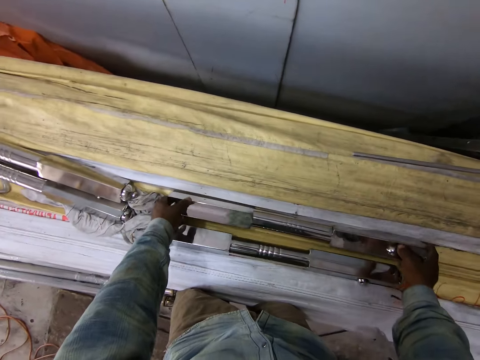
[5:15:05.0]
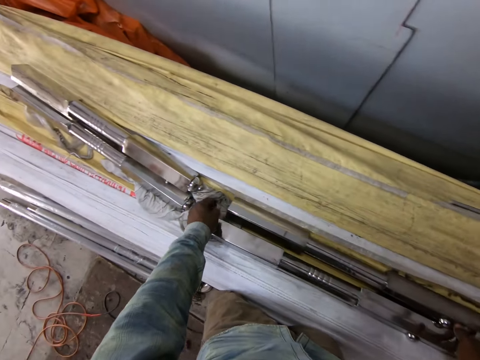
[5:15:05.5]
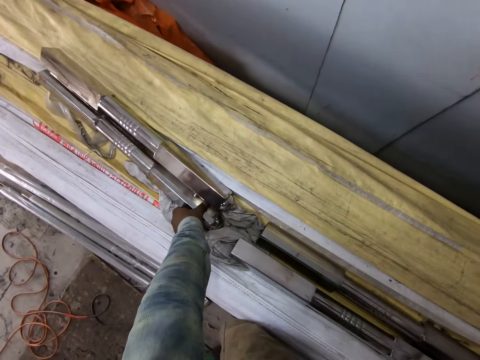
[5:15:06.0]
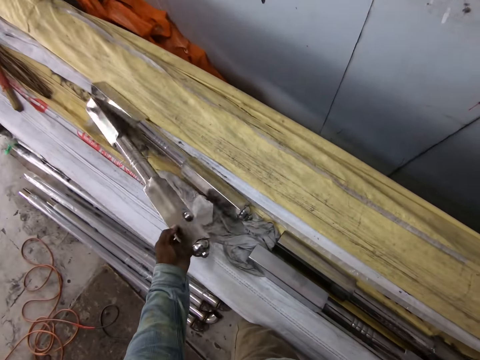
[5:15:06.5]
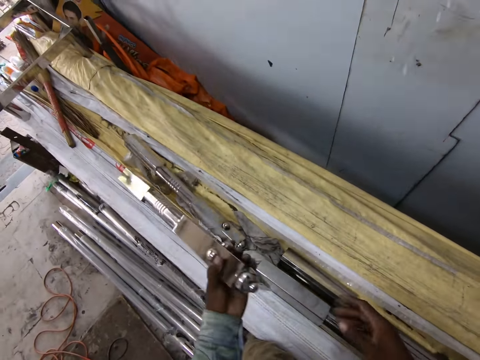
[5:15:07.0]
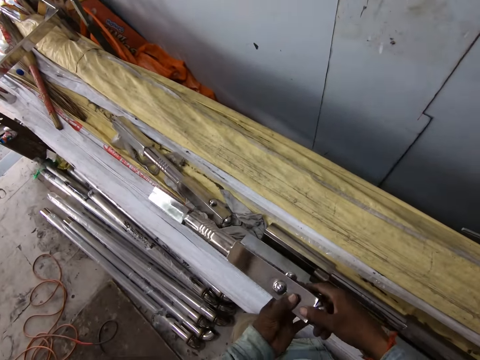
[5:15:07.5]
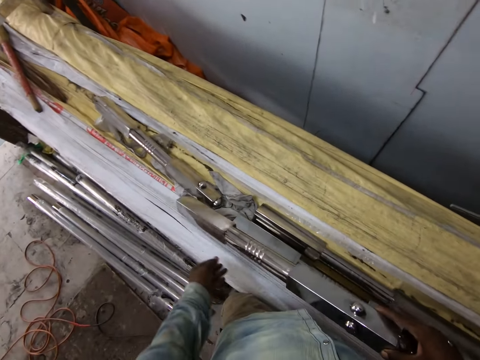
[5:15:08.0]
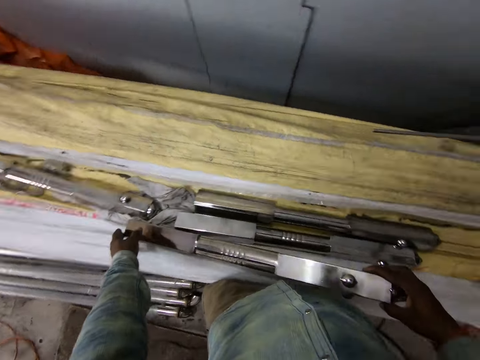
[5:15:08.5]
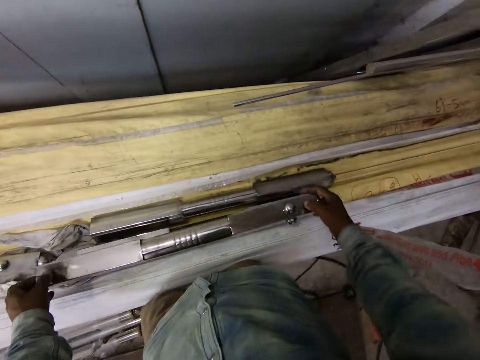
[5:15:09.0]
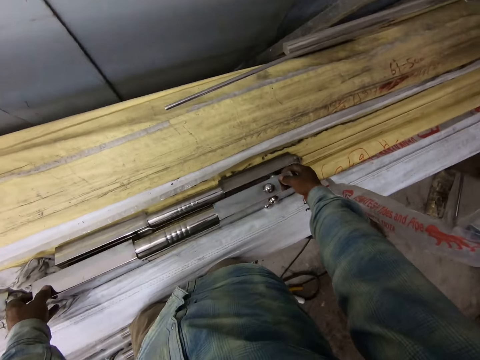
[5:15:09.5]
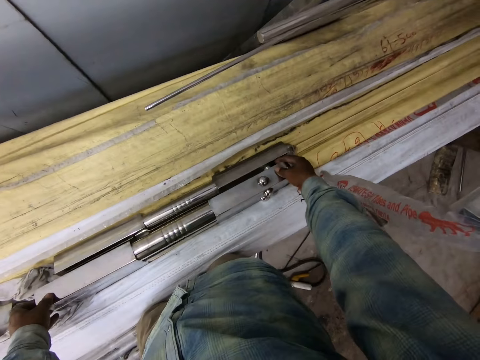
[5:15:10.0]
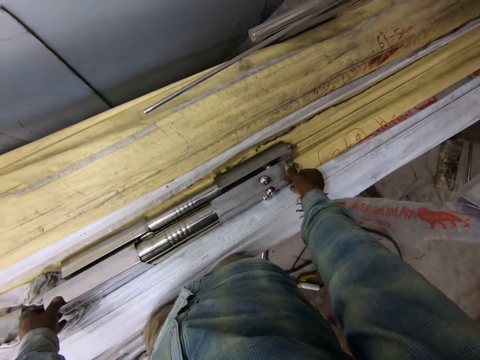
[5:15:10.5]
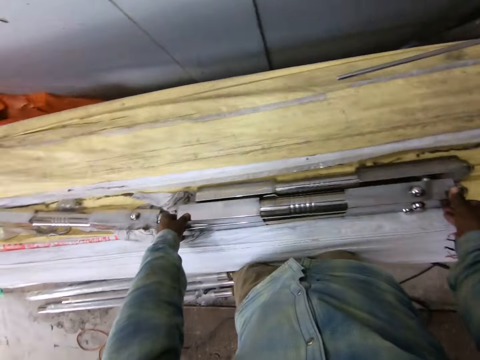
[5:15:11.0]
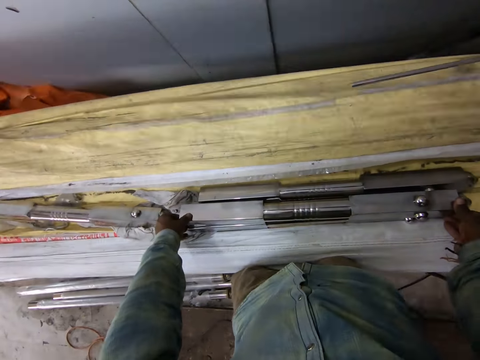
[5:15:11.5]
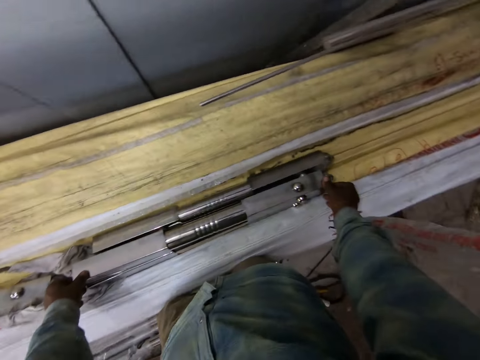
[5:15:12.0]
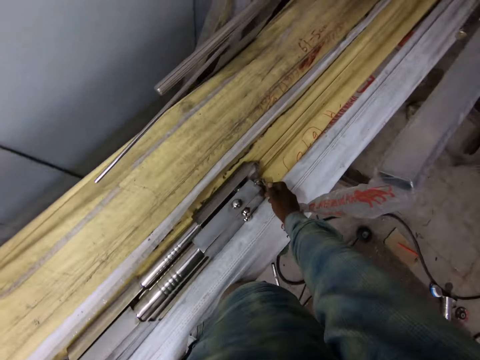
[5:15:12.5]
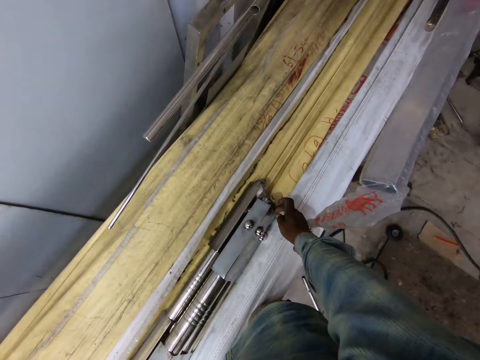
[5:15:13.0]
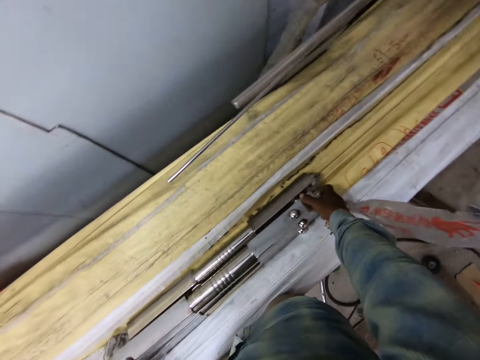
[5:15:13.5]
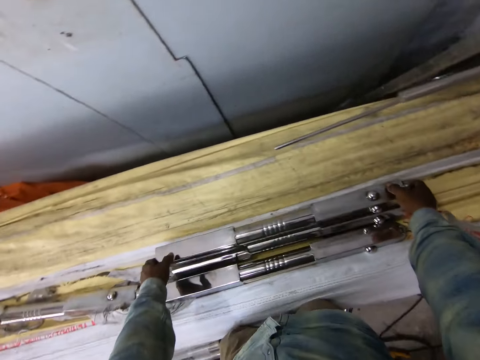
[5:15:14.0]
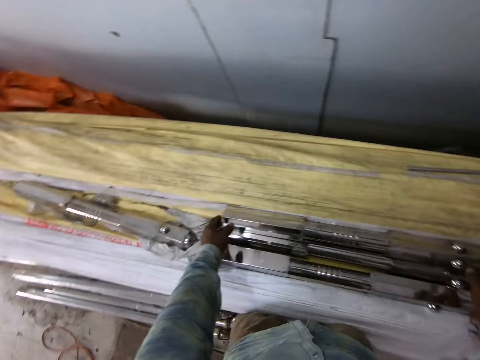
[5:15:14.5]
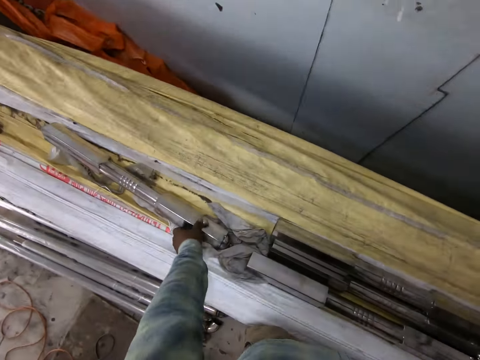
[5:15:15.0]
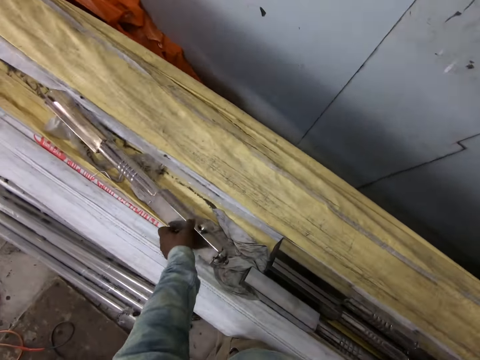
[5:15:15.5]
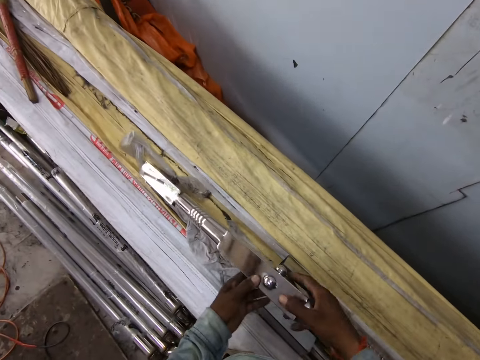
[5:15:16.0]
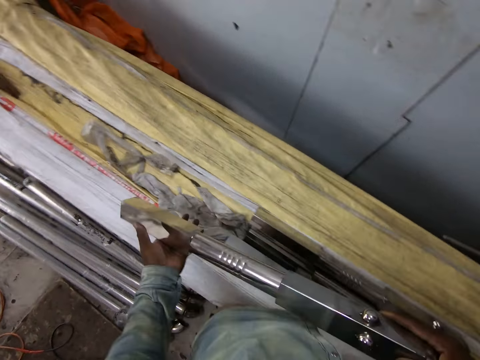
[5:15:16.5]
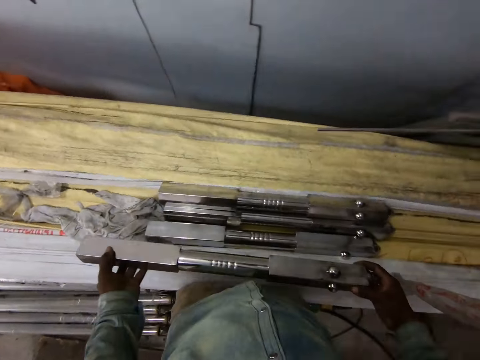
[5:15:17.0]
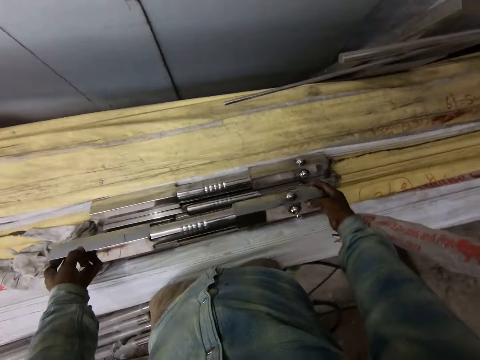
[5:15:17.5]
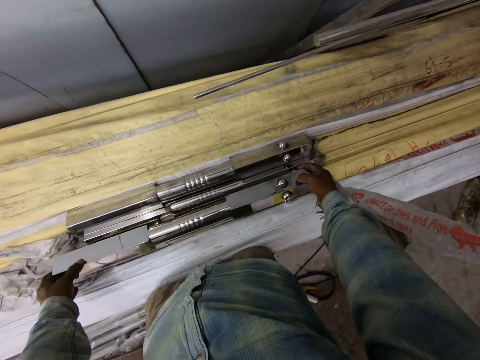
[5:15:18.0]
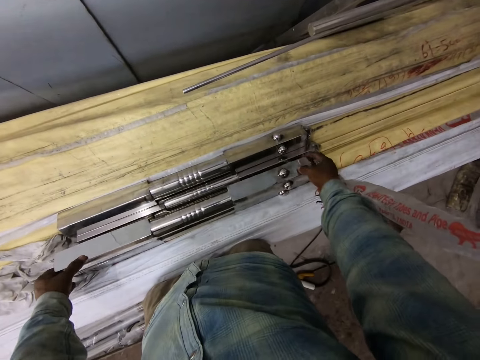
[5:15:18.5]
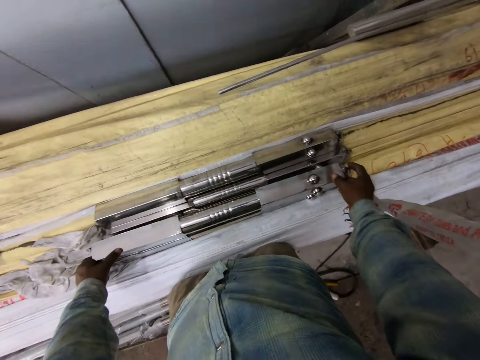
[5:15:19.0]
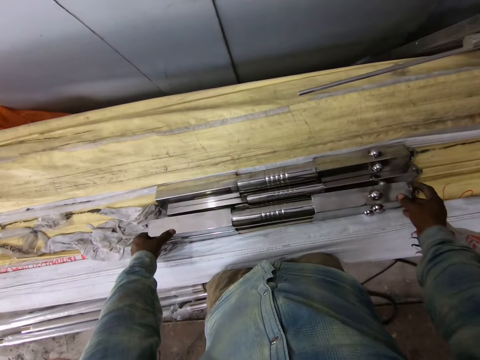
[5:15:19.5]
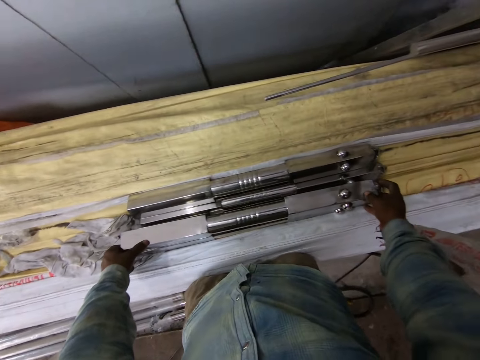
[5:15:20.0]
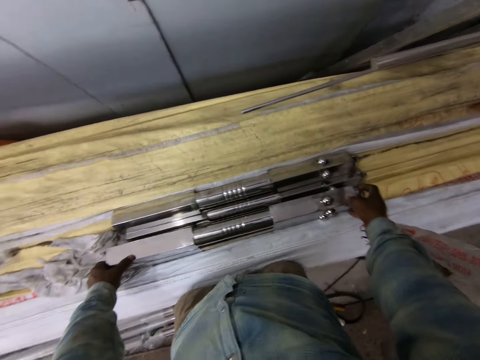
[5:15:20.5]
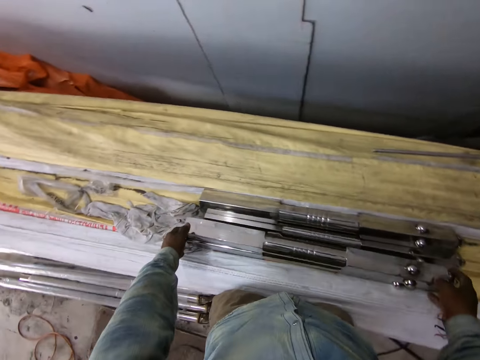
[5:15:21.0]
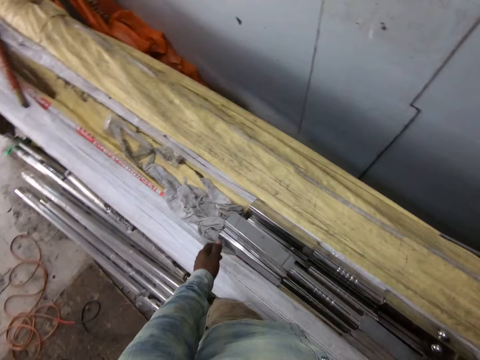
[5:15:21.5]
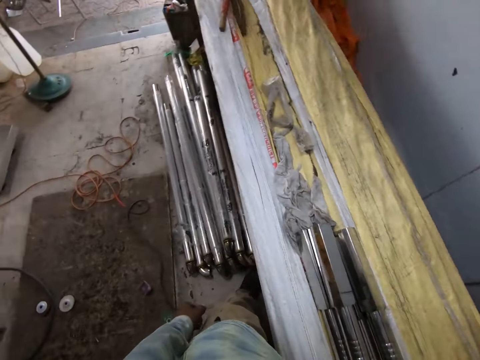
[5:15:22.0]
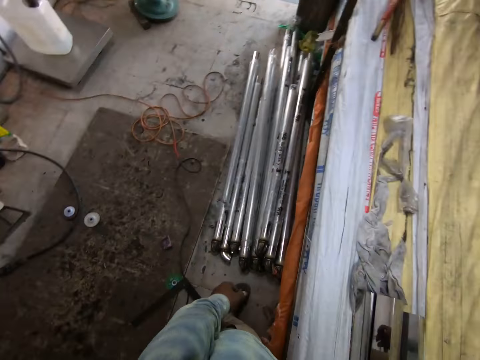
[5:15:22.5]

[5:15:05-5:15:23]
The camera wearer picks an aluminium newel post from the timber with his left hand. He holds the aluminium newel post with both hands. He places the metal near the timber. He stares at the metal from end to end. He drops the aluminium newel post on the timber with both hands. He picks an aluminium newel post from the timber with his left hand. He holds the aluminium newel post with both hands. He drops the aluminium newel post on the timber with both hands. He stares at the metal from end to end.

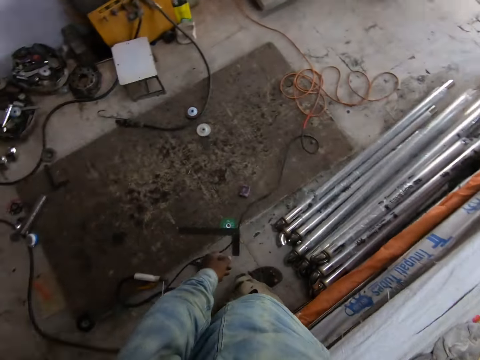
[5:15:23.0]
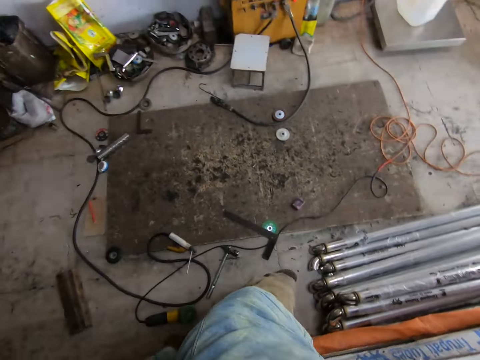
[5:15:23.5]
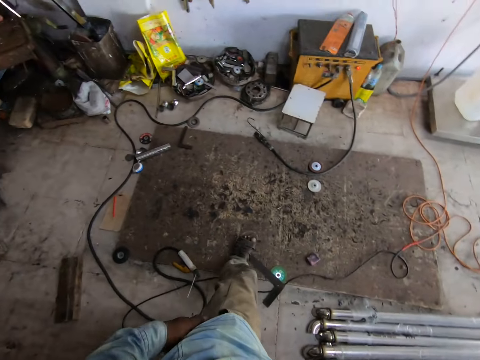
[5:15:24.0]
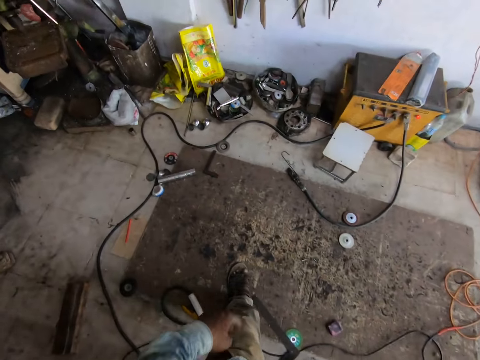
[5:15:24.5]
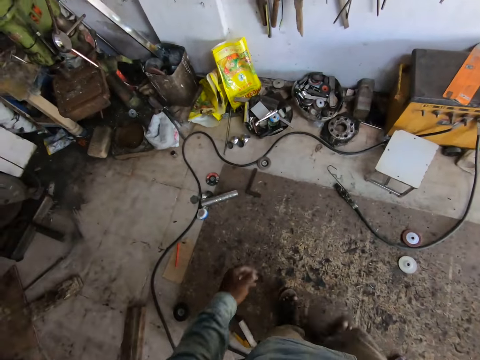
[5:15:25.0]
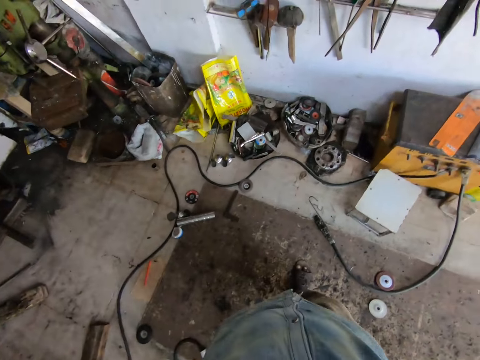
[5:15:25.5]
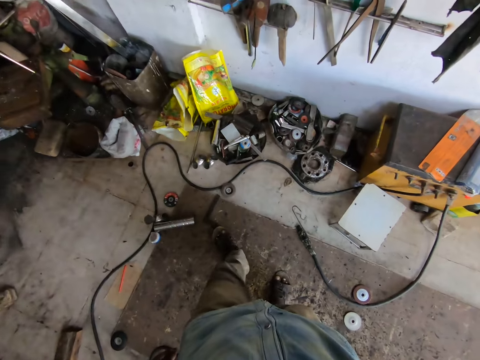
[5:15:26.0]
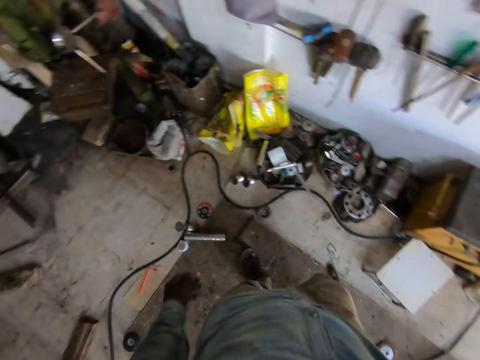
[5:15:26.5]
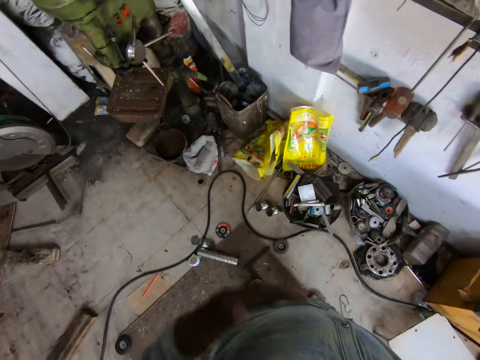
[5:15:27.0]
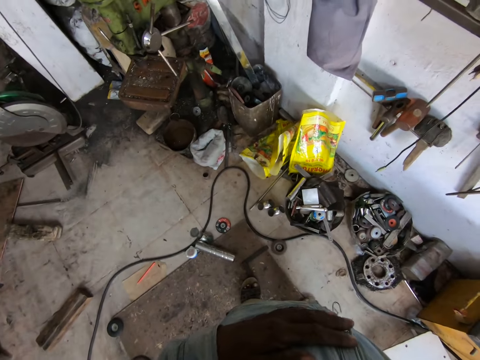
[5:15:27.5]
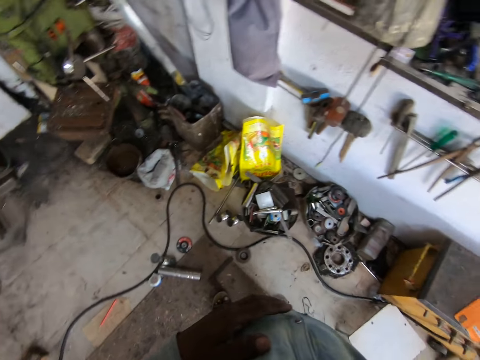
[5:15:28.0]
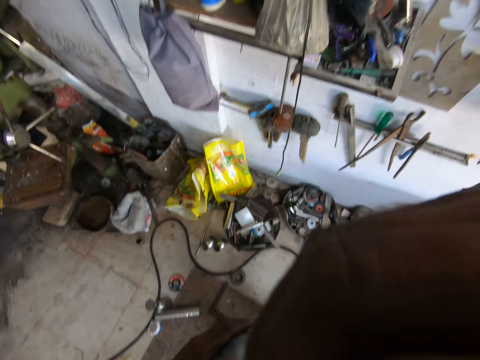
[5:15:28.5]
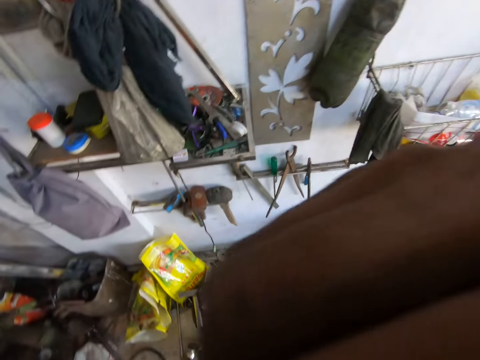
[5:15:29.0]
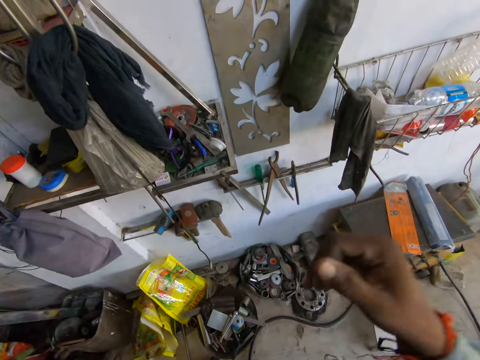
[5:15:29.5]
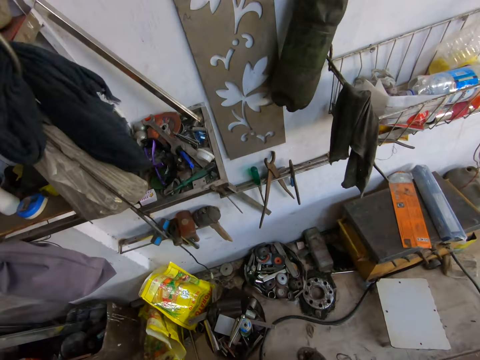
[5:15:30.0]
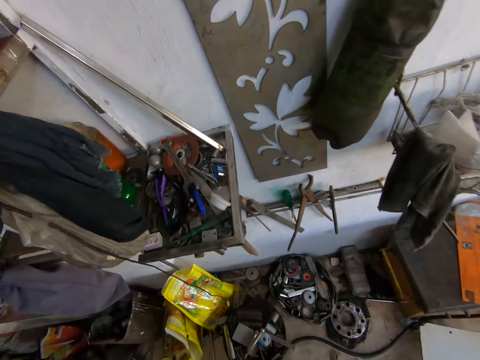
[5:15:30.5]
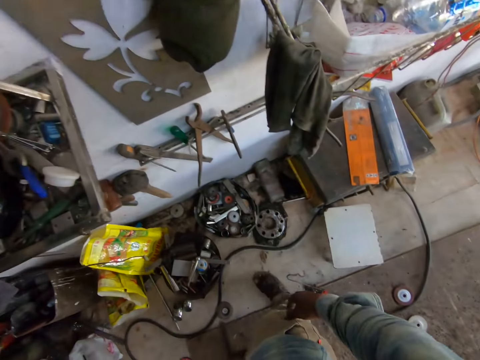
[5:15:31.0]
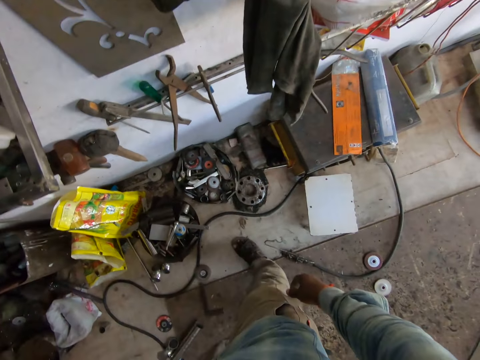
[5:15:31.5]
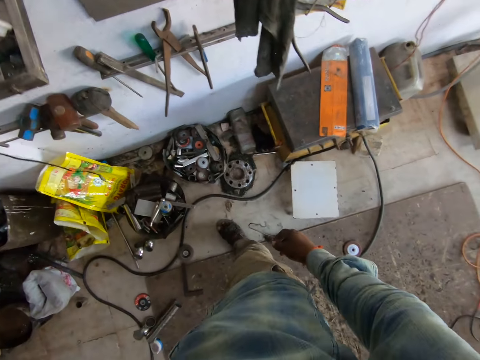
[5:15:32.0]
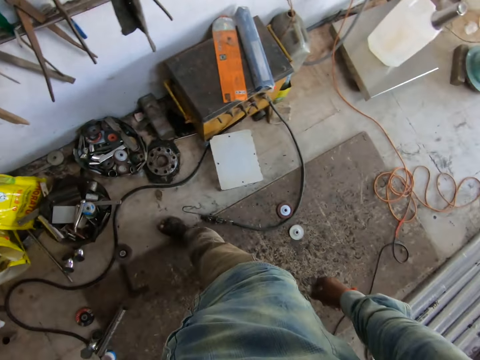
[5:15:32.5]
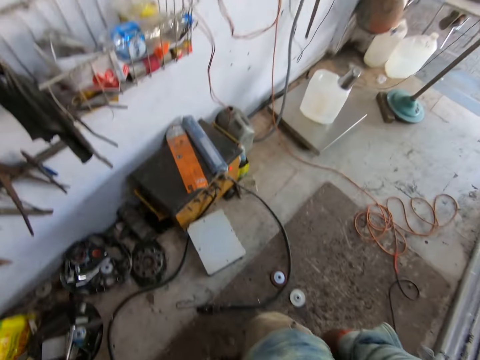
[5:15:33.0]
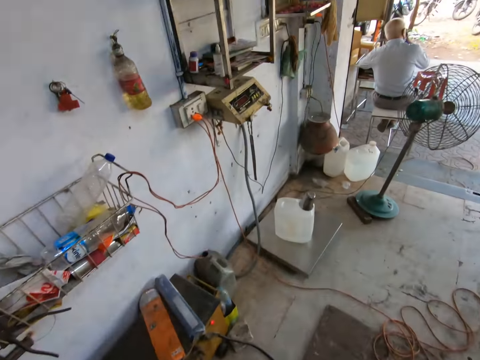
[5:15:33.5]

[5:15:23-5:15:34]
The camera wearer turns around the timber. They walk towards the shelf. He touches his nose with his right hand. He raises his right hand towards something. He withdraws his right hand from something.
